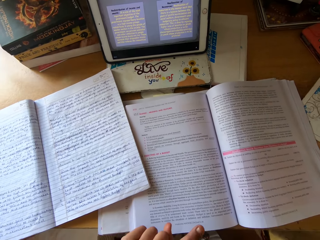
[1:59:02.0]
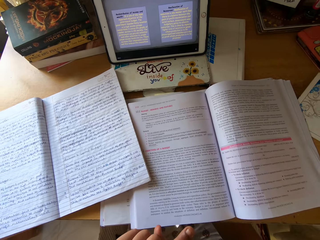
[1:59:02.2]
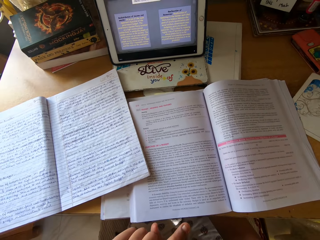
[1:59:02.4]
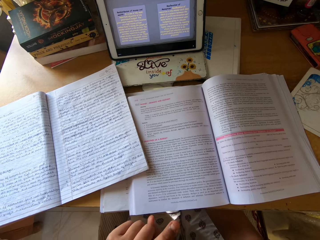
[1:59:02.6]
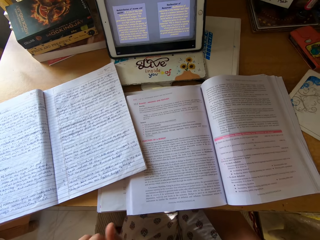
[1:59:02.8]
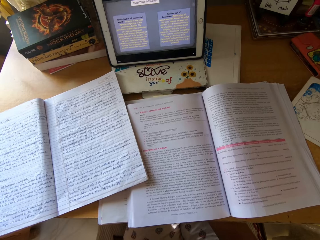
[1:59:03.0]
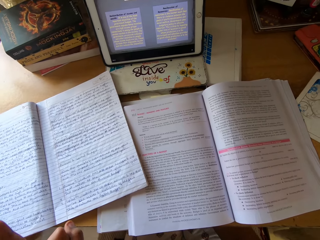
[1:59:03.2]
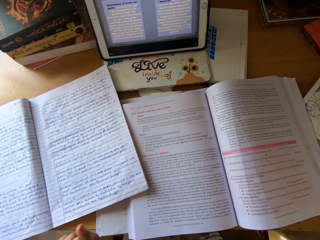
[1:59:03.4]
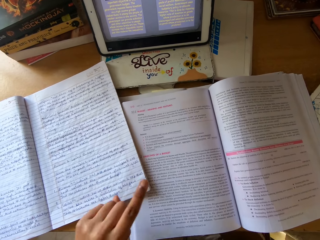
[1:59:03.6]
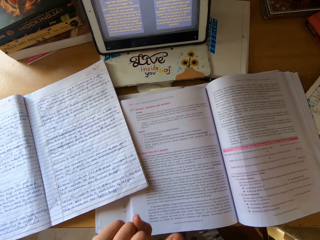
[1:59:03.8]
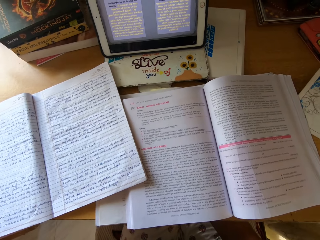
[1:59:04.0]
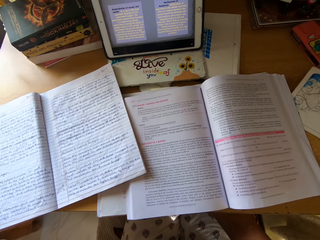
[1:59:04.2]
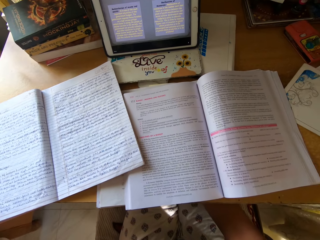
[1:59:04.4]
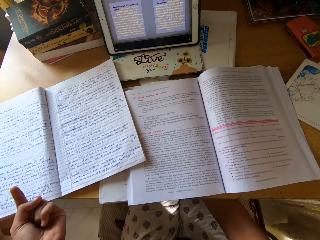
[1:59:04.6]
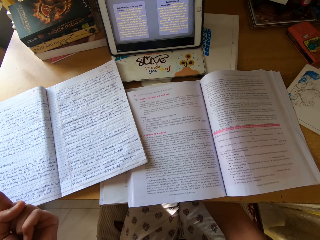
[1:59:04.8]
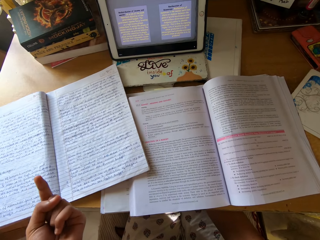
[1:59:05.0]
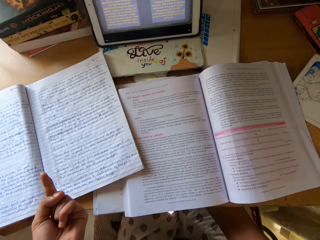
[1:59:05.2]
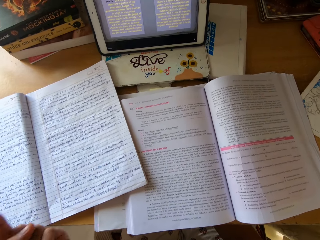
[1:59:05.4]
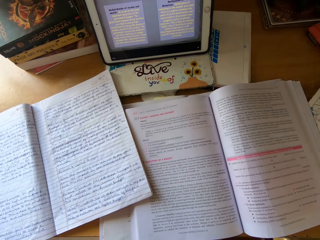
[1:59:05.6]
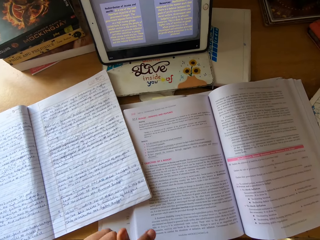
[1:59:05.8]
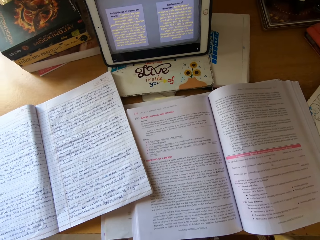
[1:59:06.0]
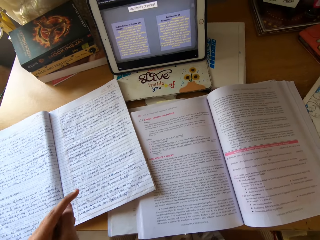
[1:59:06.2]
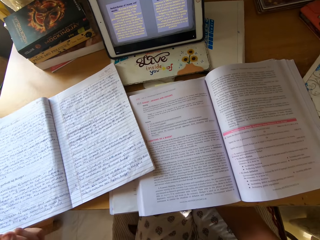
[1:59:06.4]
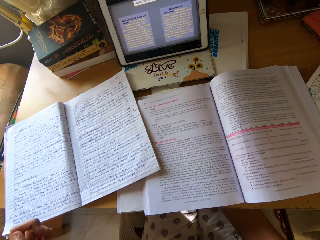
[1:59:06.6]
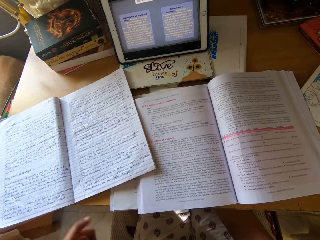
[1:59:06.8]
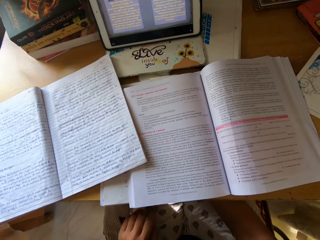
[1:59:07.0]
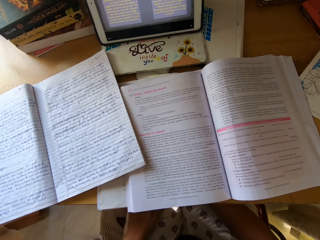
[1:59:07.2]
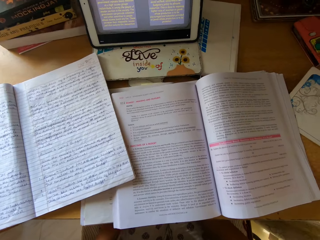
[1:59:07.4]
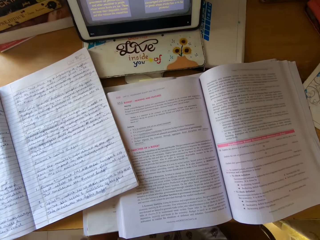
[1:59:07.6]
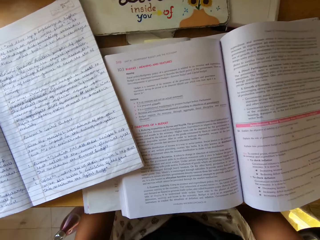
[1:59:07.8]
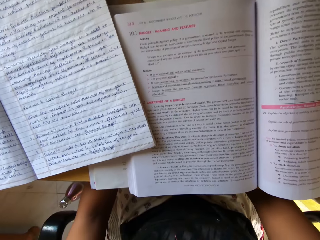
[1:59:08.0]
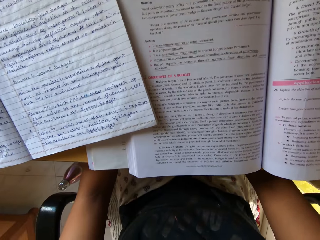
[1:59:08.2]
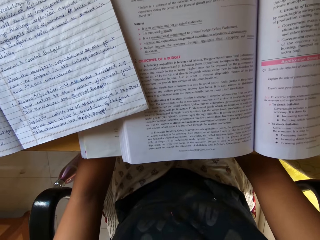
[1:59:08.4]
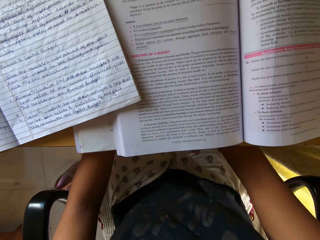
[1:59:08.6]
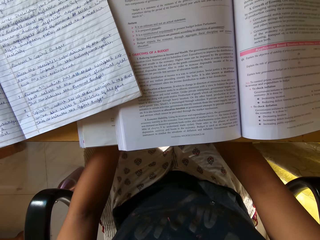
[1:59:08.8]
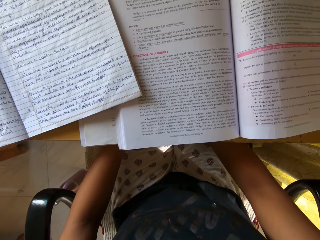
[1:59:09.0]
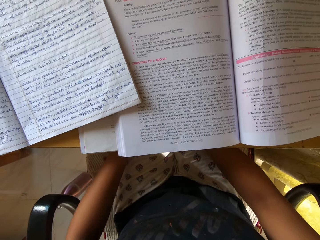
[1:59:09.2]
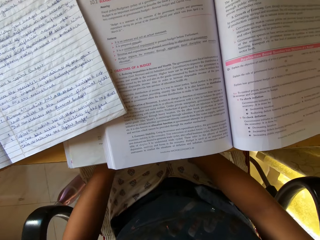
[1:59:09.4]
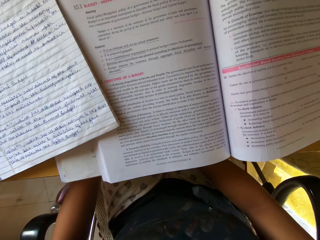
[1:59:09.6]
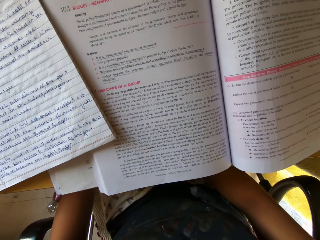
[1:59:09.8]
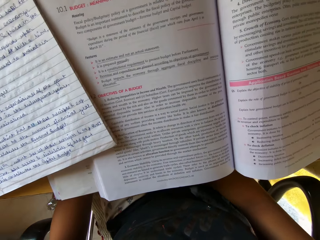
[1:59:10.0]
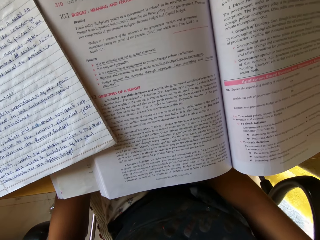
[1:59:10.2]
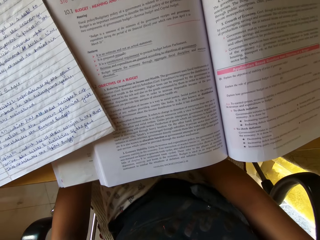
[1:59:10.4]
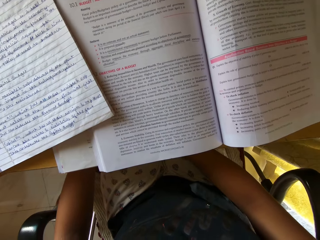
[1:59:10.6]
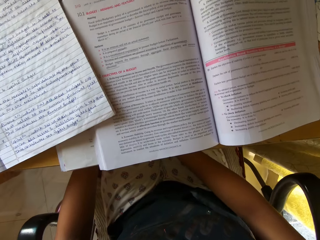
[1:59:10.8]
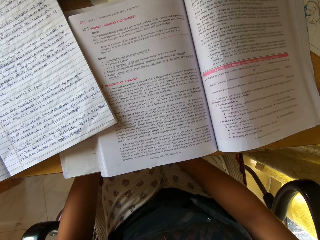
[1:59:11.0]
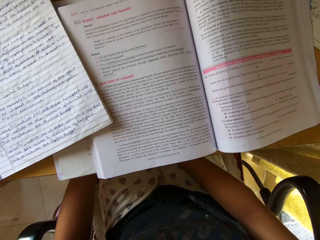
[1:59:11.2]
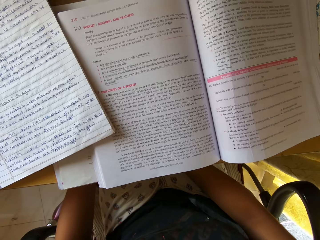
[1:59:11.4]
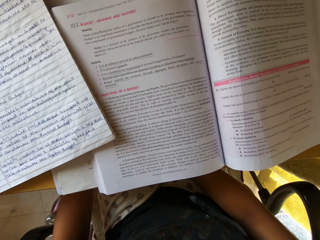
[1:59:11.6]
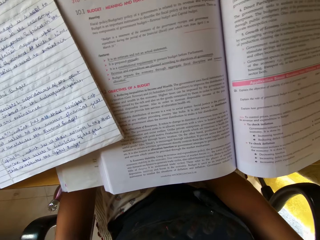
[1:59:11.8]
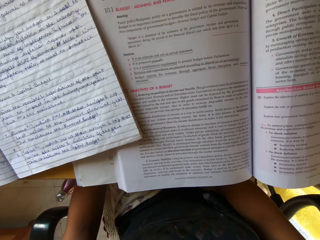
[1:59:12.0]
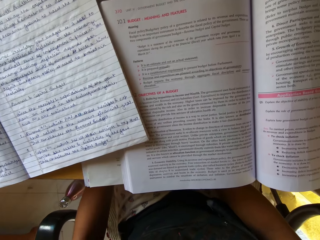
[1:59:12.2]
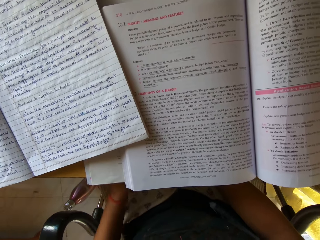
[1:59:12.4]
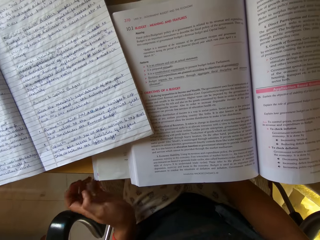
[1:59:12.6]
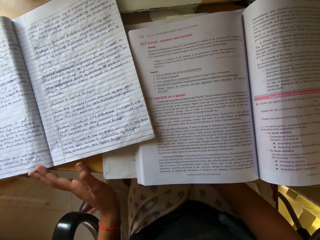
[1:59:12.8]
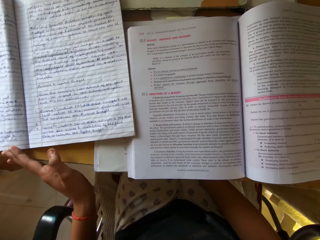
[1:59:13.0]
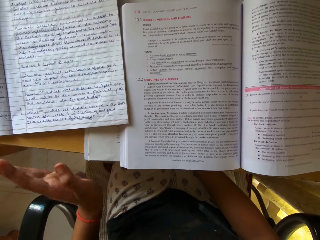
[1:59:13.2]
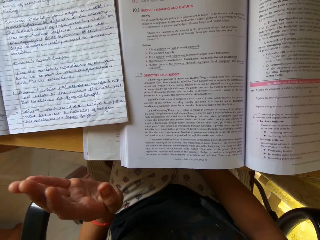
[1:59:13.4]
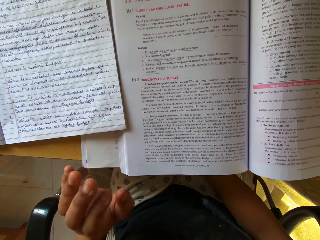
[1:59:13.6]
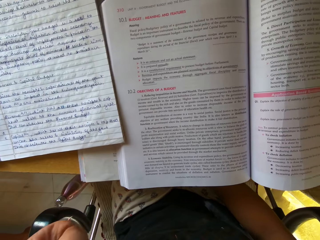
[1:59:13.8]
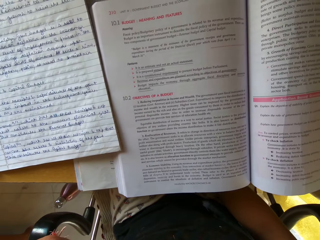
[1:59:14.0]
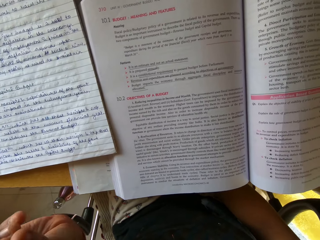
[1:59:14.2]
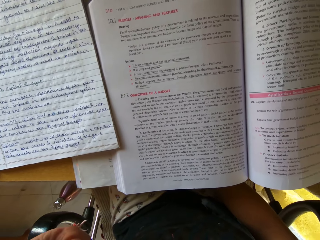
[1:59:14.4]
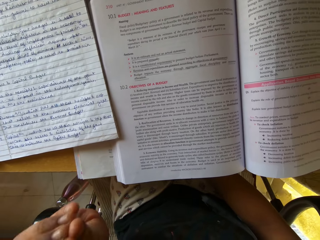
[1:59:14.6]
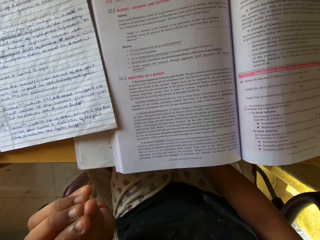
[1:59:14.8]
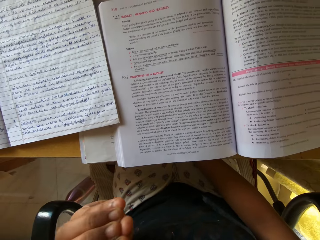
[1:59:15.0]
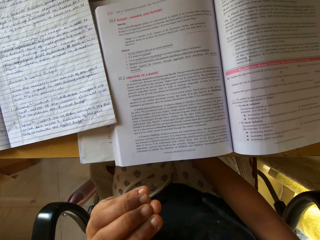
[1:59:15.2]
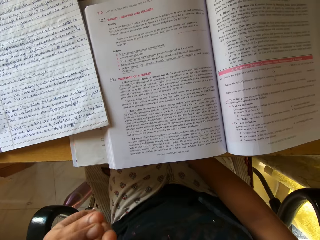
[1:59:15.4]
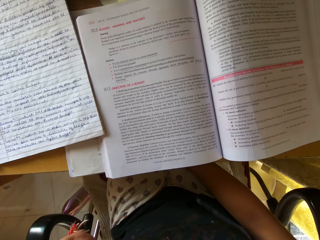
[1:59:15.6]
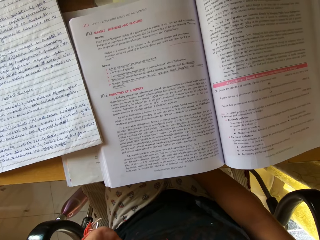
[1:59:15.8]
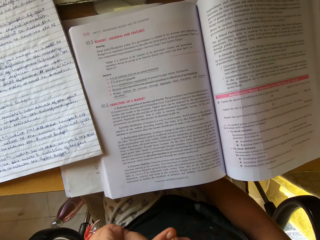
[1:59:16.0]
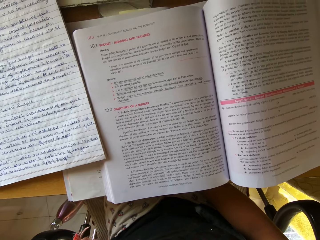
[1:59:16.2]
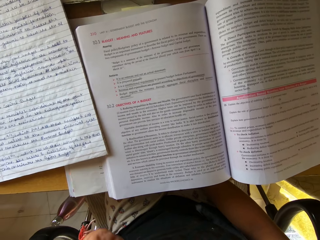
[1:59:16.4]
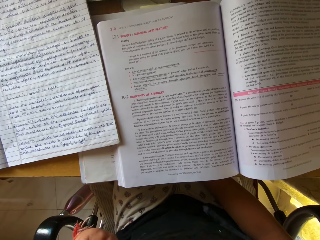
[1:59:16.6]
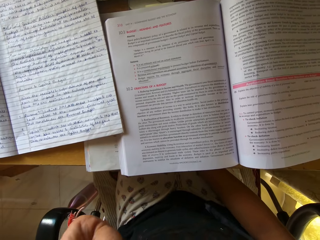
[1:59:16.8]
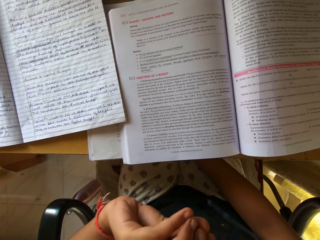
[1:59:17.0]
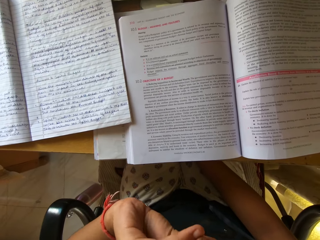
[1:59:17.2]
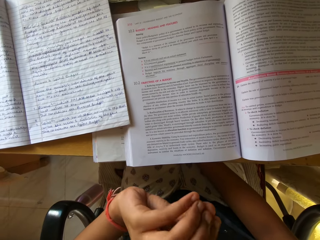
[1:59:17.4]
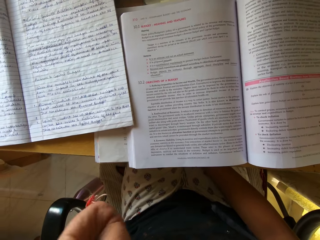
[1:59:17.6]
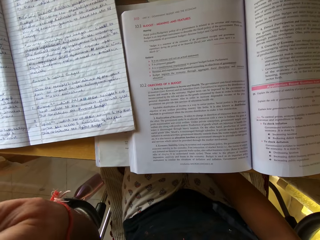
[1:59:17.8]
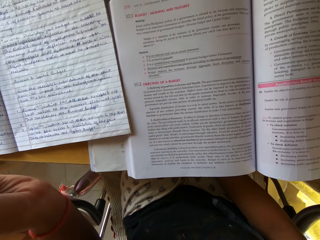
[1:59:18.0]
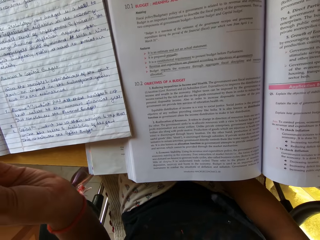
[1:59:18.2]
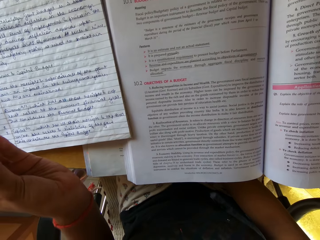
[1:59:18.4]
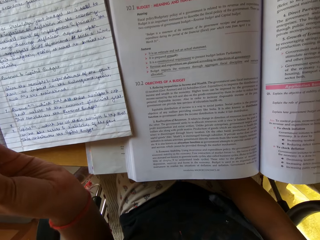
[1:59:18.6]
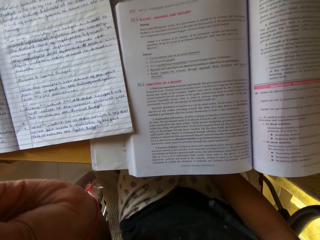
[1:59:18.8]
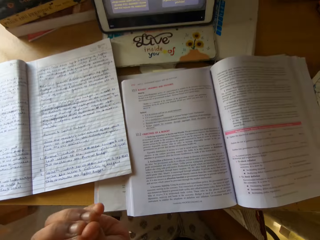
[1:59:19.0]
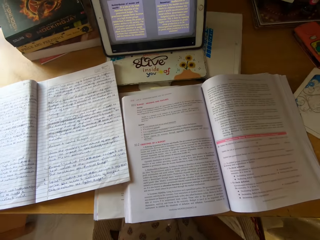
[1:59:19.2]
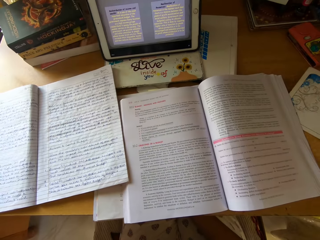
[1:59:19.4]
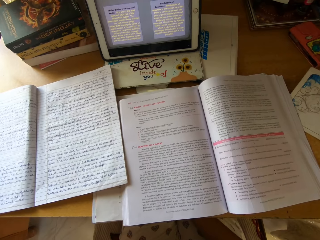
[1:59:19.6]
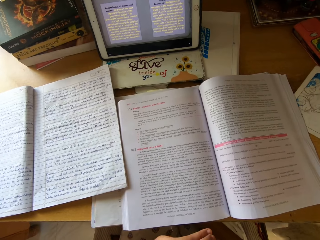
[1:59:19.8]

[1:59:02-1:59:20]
The camera wearer looks at the book. They read notes from the book. They move the book. They signal with the left hand. They move a hand.

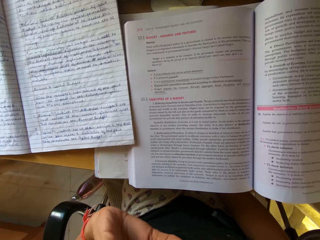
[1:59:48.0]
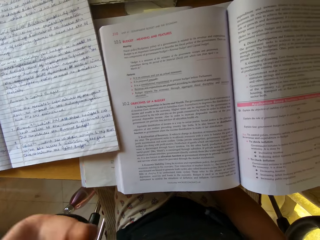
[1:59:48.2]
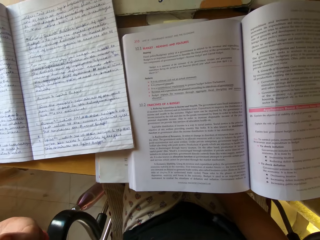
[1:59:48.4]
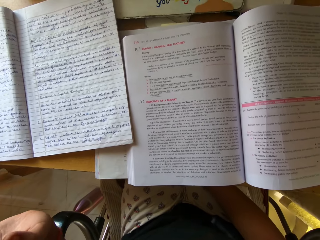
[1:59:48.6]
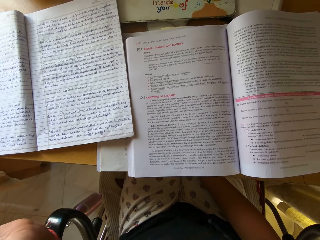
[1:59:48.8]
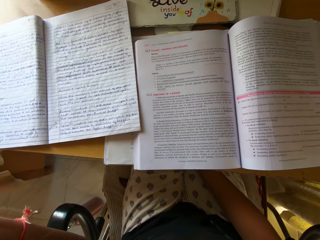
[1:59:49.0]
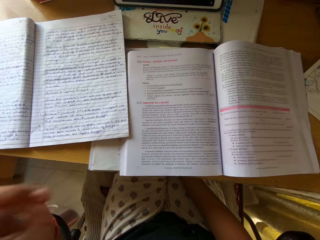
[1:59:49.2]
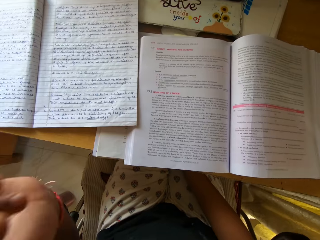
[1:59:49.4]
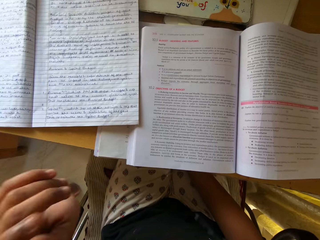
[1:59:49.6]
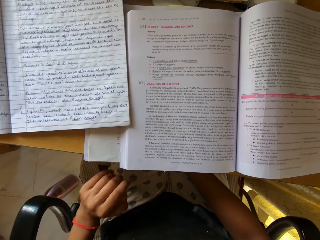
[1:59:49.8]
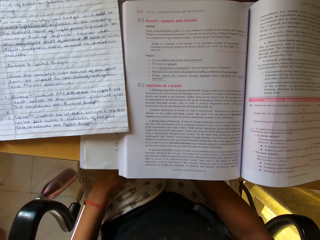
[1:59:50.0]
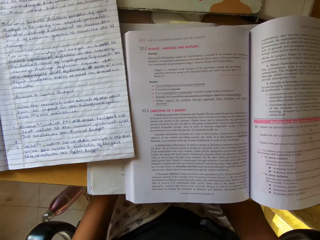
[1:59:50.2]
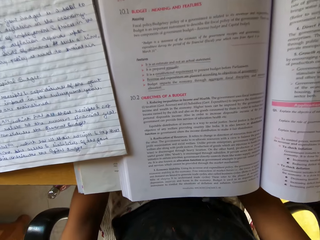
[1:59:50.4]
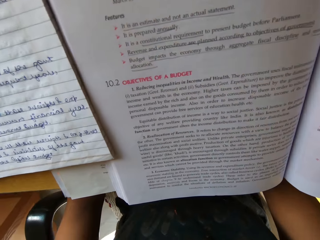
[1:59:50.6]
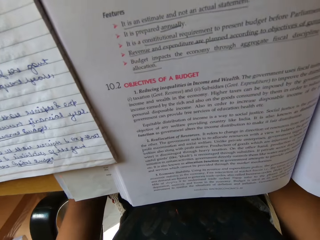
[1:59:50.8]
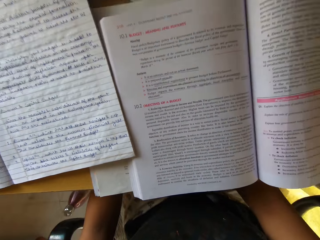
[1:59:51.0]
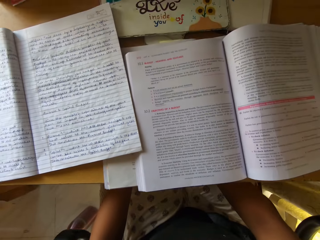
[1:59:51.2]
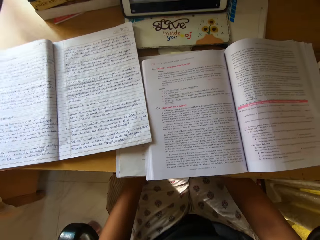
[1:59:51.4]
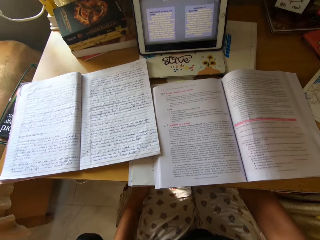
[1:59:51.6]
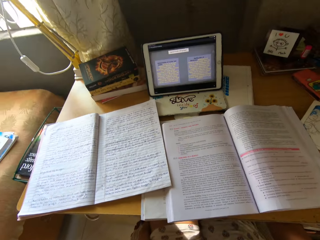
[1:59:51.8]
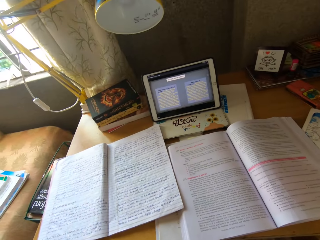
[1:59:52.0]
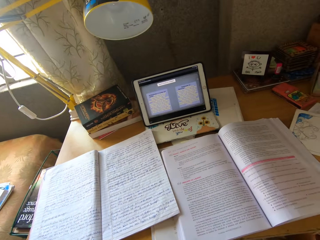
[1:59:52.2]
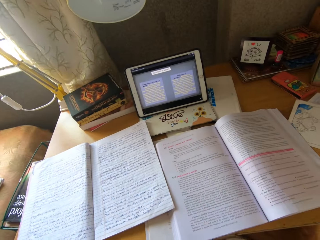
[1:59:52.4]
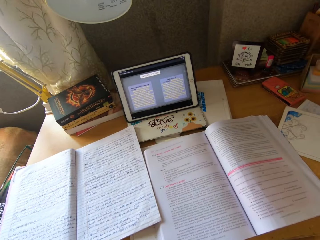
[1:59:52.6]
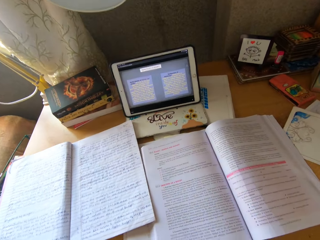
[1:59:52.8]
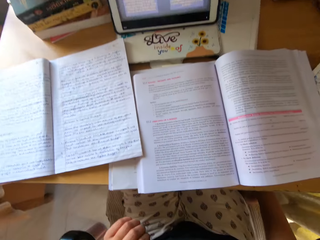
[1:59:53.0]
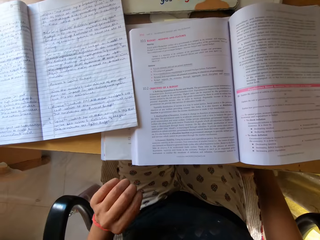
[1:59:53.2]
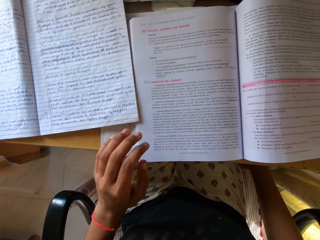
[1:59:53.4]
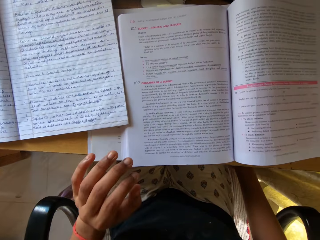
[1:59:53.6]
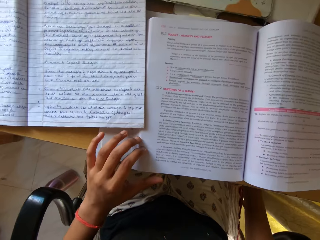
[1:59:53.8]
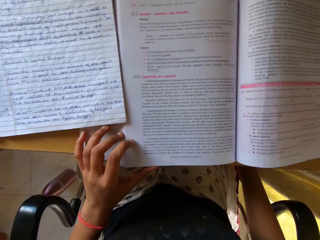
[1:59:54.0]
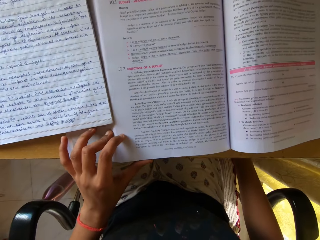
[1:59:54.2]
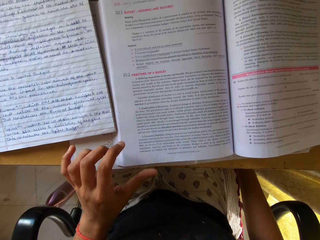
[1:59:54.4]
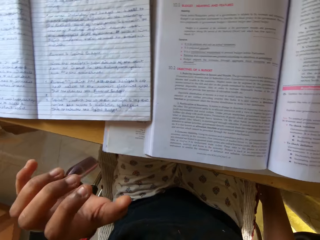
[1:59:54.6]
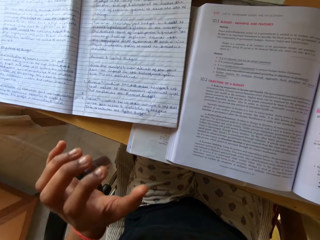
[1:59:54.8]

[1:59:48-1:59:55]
The camera wearer puts down the left hand. They move the book. They hold the book.
